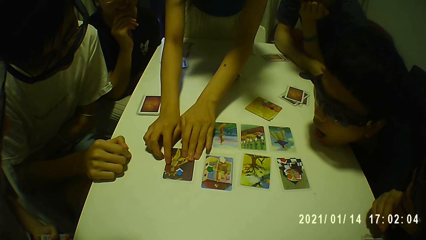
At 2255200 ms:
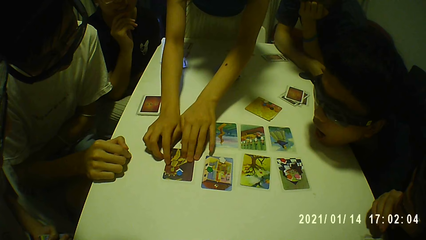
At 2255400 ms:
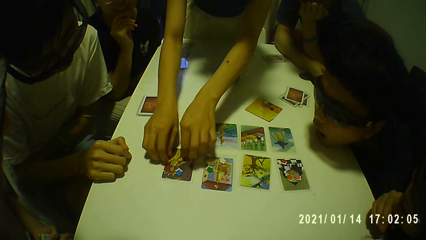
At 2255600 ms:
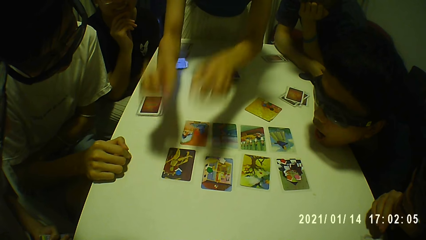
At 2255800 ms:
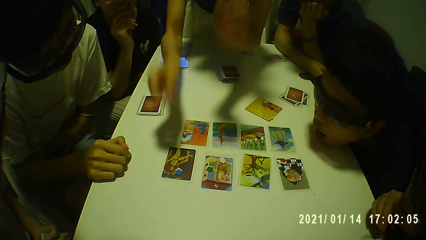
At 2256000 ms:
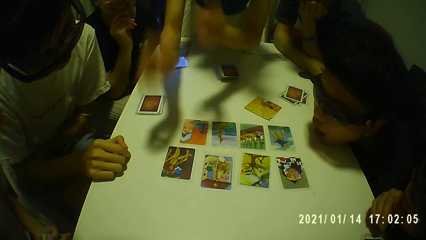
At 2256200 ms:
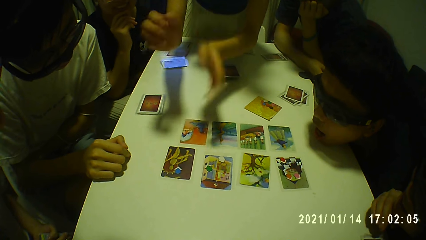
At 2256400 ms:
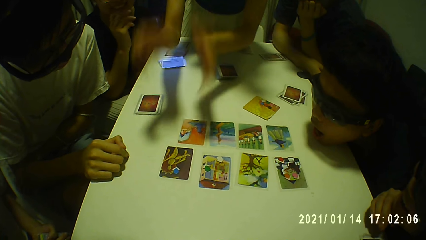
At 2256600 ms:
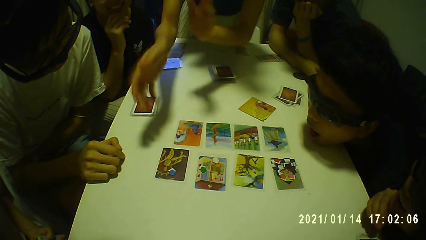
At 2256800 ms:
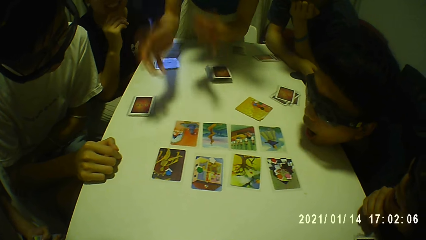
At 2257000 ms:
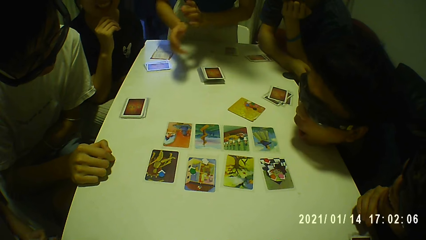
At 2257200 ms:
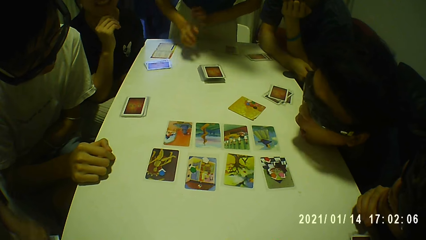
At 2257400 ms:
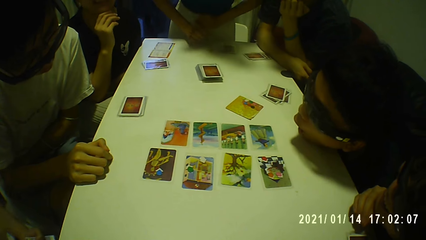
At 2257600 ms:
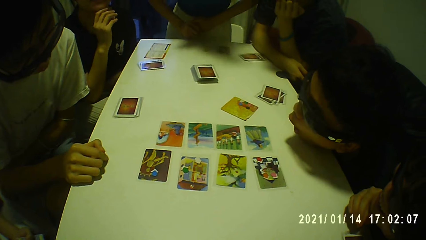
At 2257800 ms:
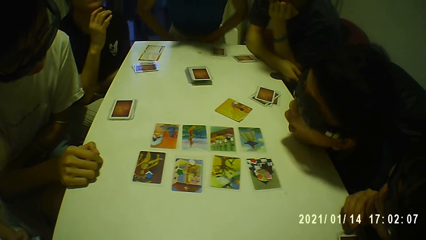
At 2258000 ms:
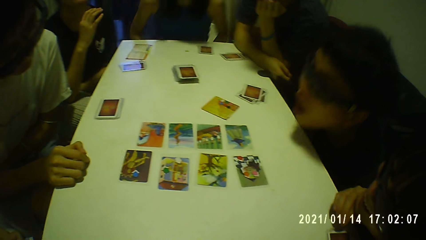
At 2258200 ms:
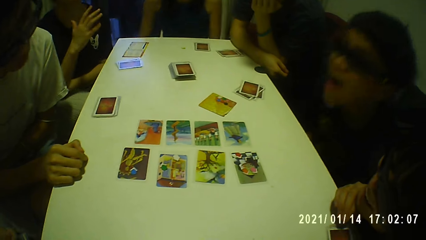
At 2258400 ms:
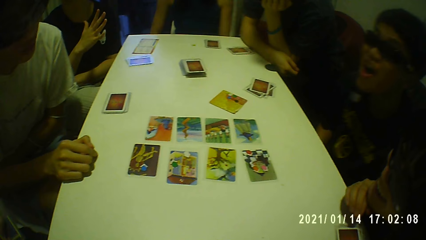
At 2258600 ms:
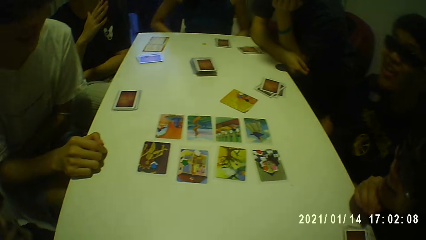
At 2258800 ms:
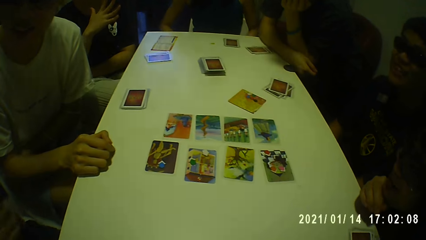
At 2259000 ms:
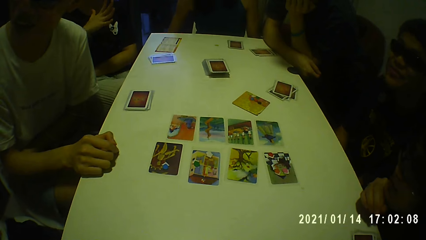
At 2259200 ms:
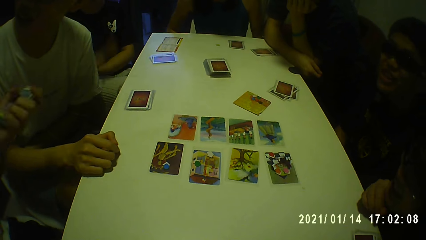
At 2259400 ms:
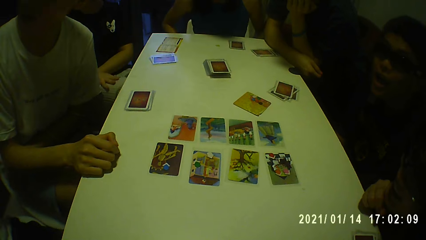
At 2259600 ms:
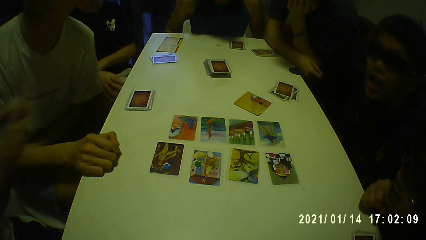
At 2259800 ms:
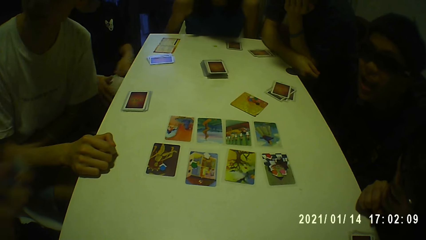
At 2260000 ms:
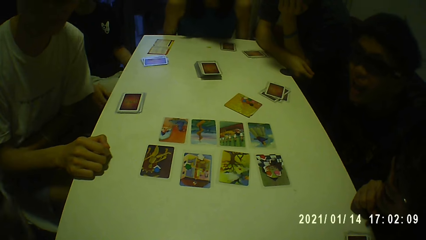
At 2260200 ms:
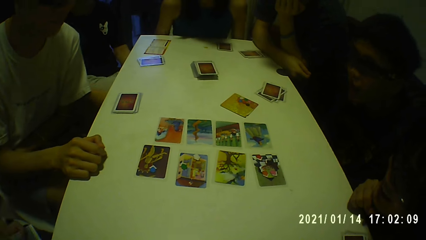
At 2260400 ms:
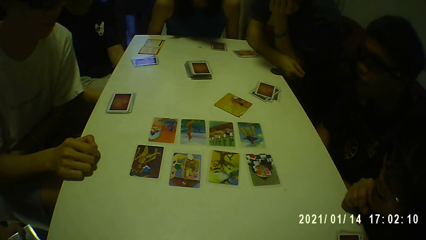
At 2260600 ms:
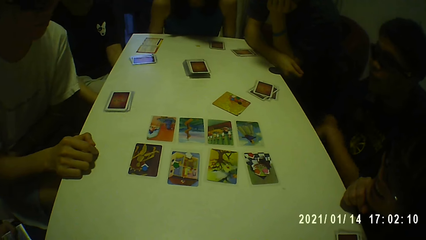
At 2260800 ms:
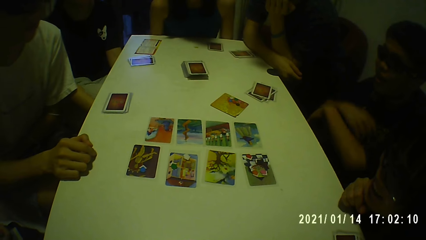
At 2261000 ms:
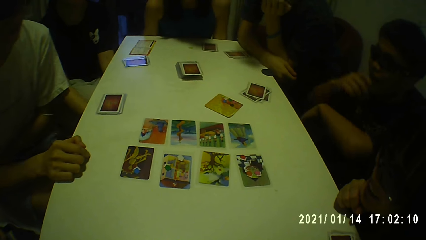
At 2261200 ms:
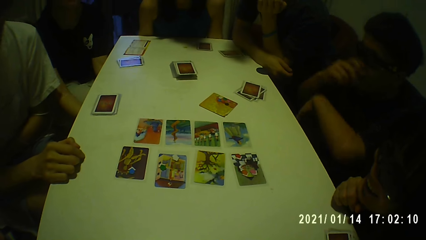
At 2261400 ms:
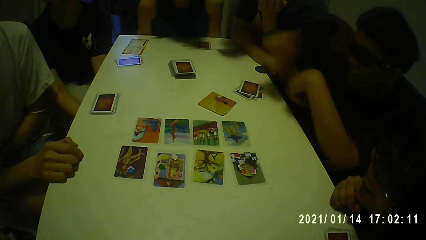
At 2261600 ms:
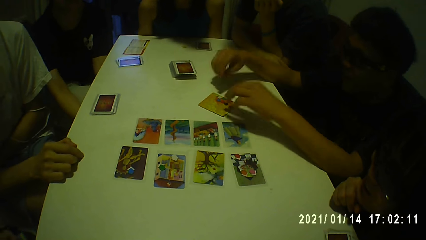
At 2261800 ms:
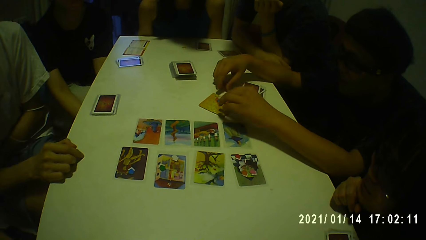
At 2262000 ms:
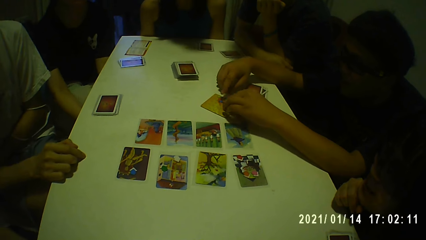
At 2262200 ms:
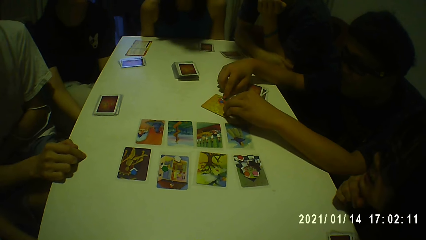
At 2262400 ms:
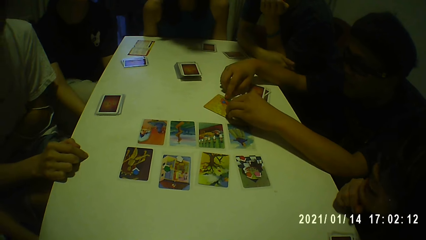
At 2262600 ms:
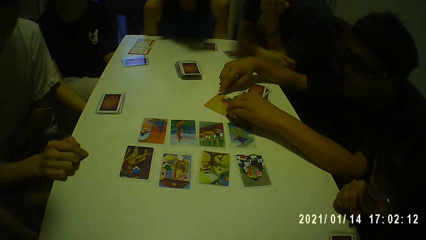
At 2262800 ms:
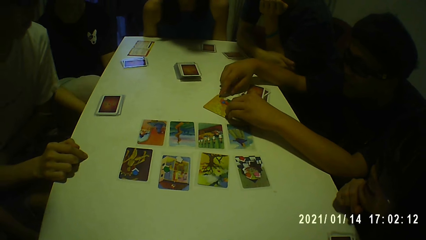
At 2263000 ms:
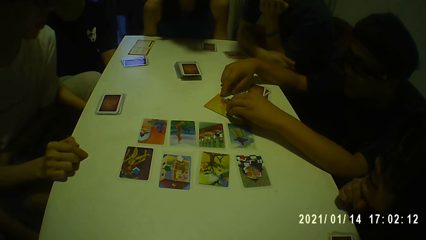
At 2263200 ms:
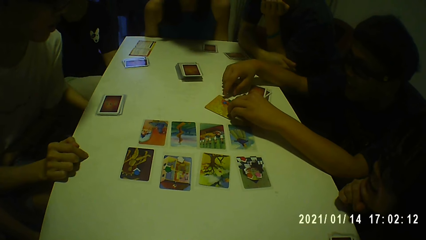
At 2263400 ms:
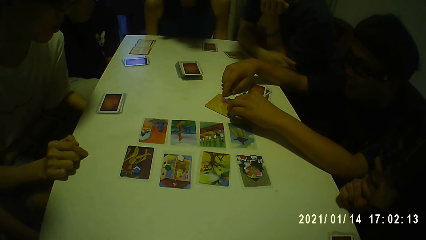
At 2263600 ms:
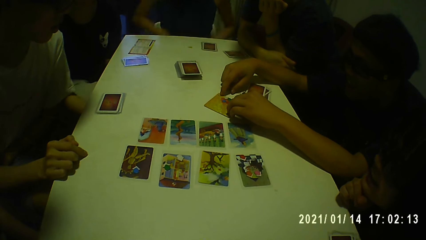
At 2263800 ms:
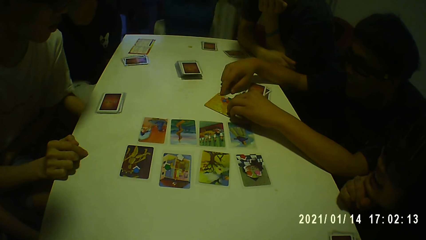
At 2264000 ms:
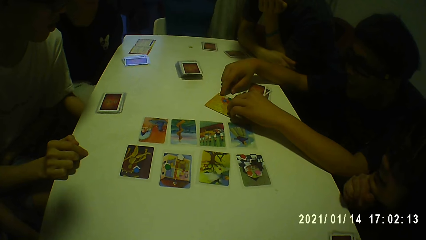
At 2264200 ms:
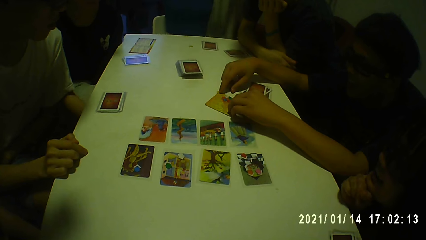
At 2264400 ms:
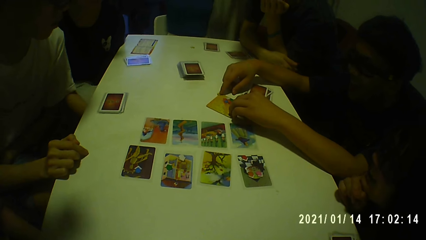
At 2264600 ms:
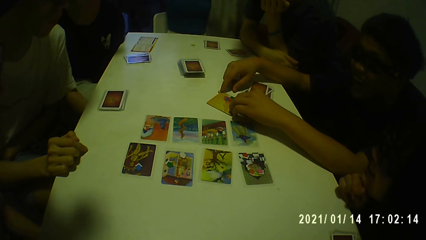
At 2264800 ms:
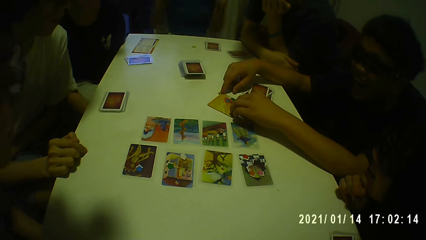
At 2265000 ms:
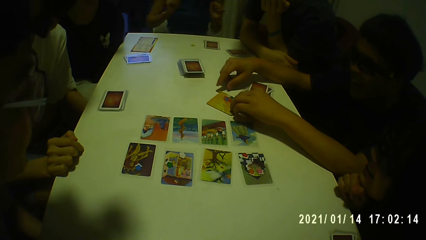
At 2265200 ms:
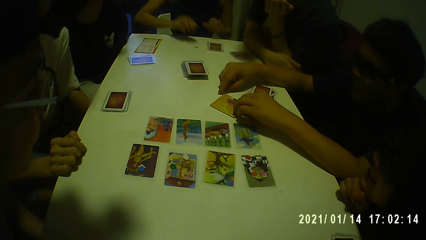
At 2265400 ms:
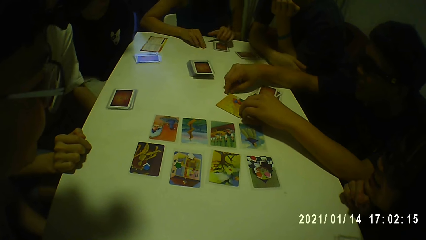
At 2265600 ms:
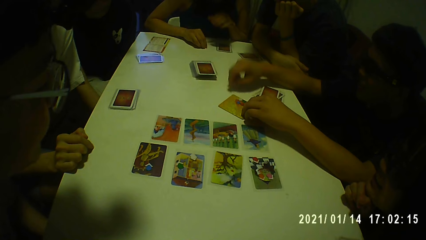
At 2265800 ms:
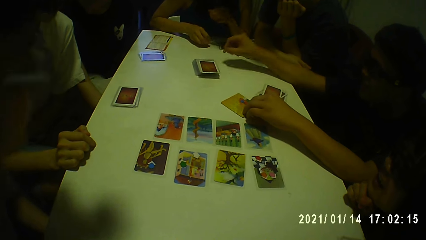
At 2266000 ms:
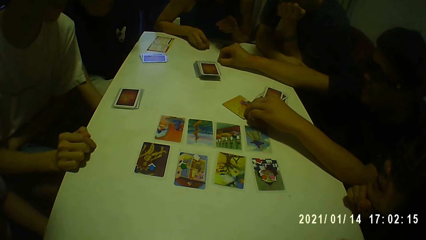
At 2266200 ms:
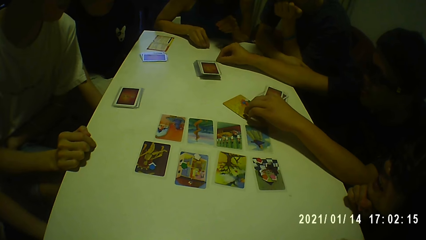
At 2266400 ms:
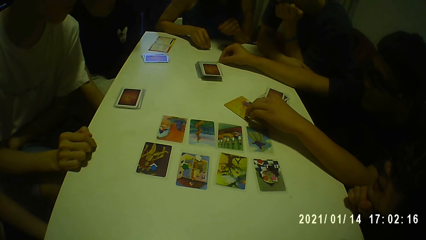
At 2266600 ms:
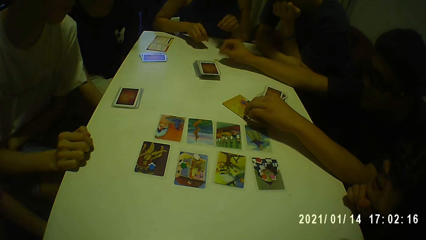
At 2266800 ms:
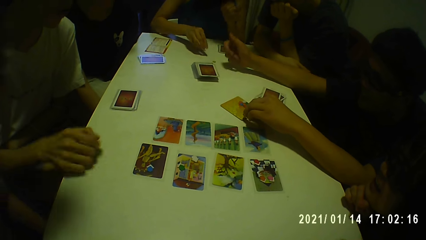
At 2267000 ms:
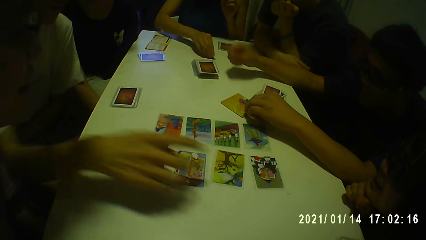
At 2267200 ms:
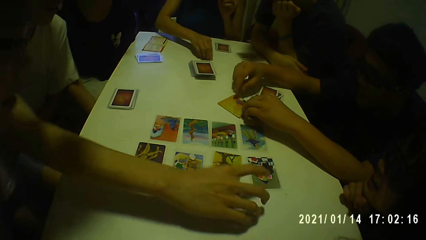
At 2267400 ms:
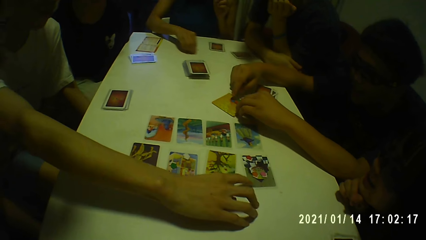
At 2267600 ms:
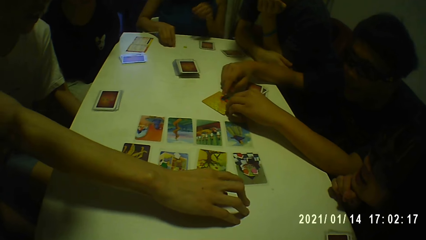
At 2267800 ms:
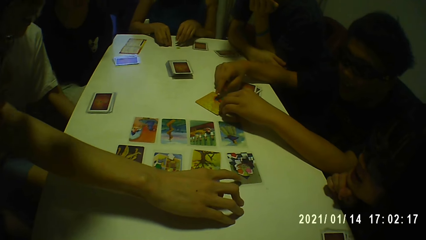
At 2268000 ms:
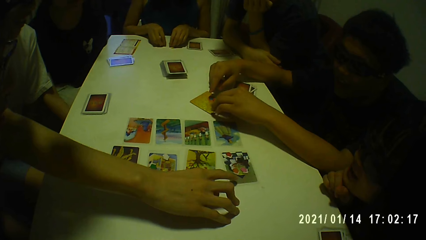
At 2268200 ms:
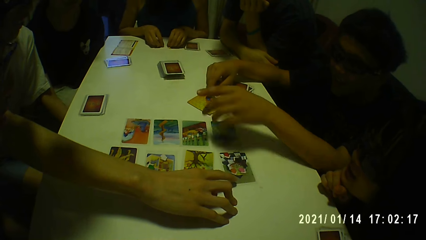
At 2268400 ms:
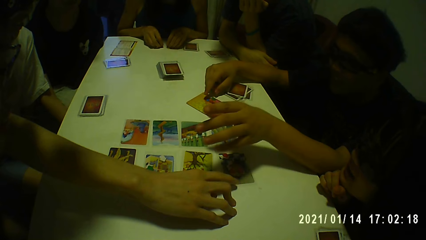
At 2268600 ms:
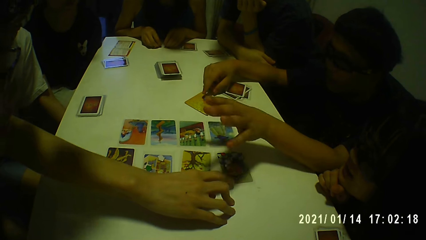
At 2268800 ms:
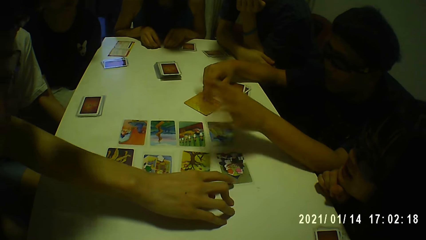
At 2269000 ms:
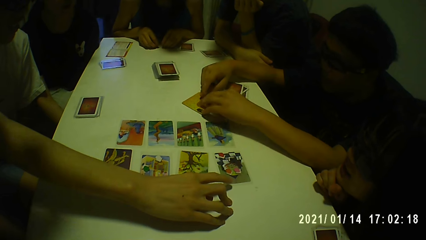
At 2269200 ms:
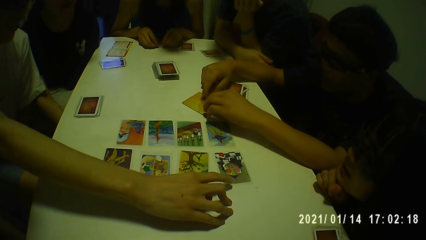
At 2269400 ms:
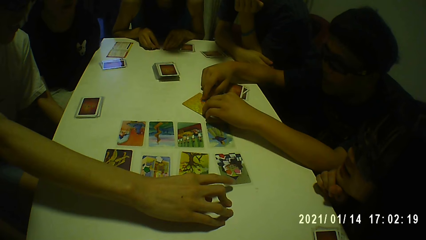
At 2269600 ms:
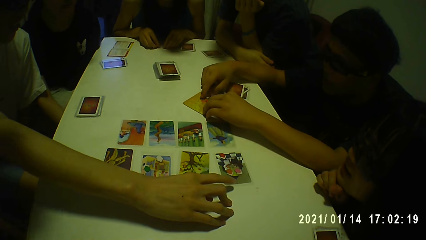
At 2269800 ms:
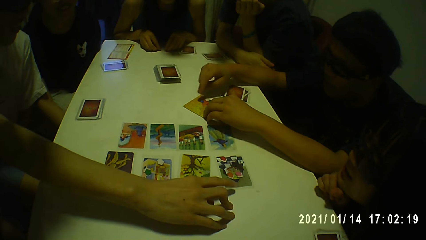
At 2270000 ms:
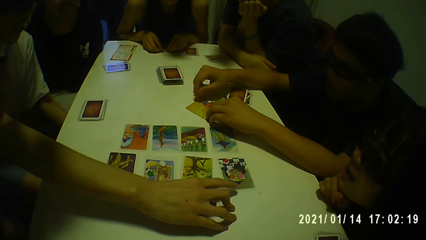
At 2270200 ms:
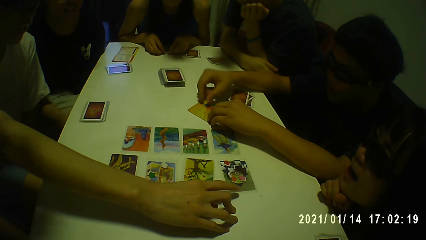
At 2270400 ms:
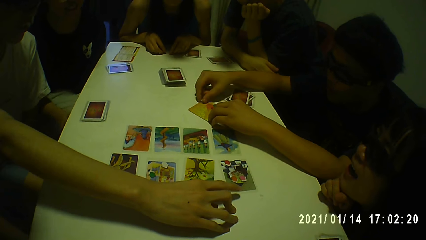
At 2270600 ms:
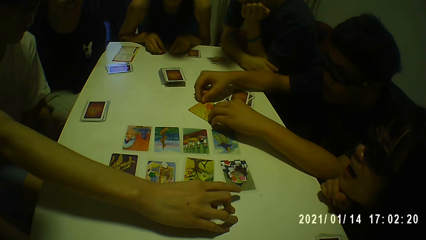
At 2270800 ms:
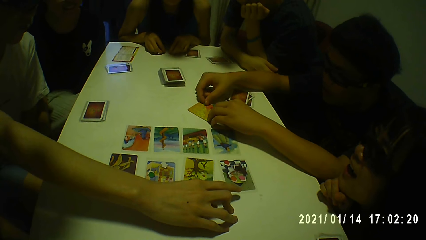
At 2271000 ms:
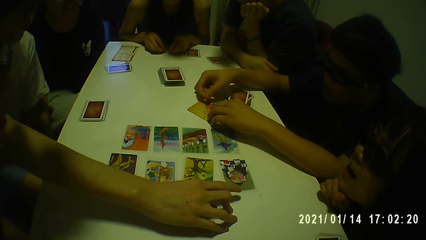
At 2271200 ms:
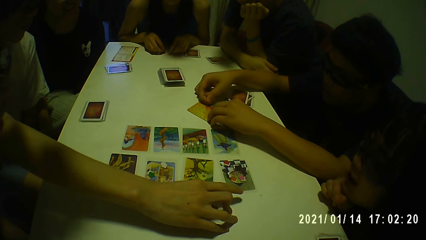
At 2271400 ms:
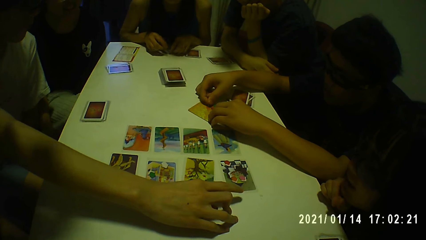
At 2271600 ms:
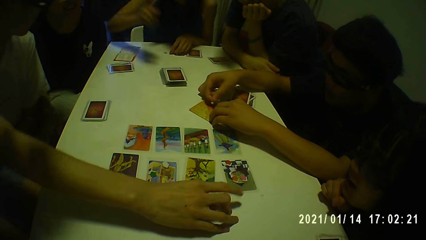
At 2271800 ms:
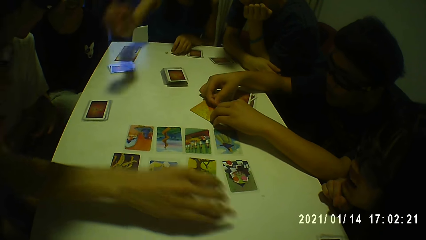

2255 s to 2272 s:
A woman sits. A man touches tokens on a card with both hands. A person touches playing cards. Another person raises a hand up. The first man picks a token from the table with his right hand. The woman touches the token on the table with her right hand. The first man drops the token on the table with his right hand. Another man touches the card on the table with his right hand.
